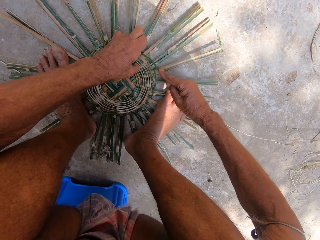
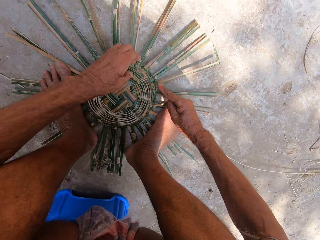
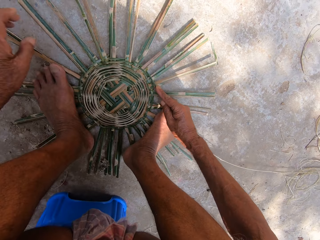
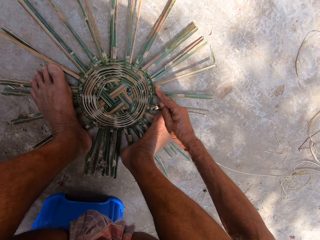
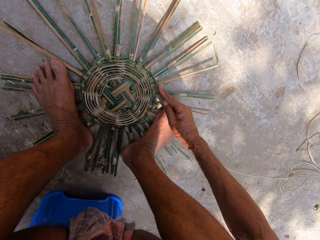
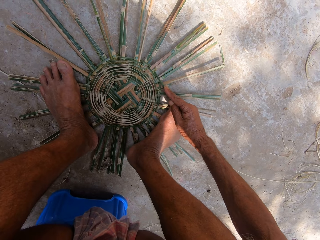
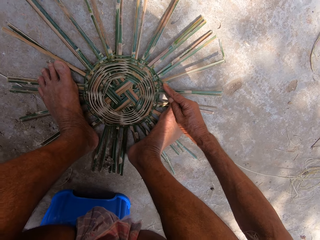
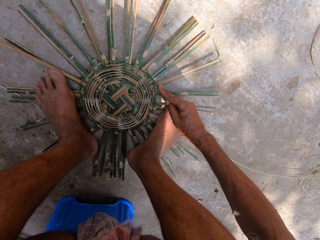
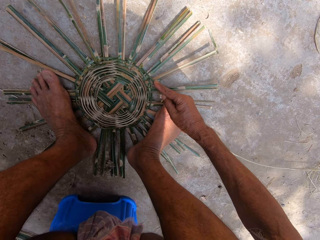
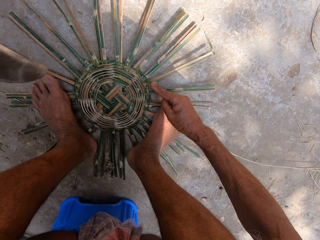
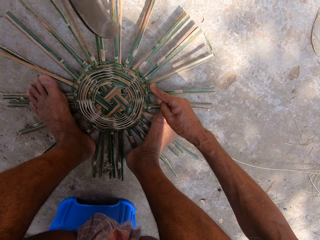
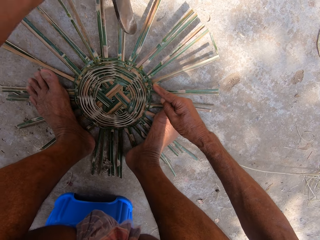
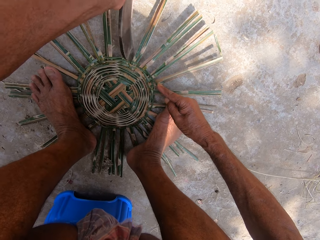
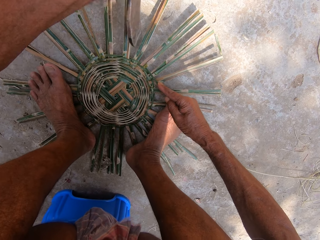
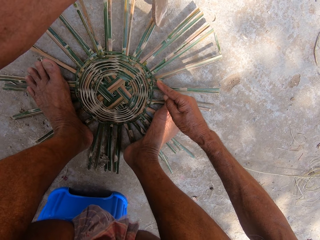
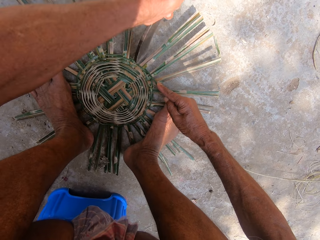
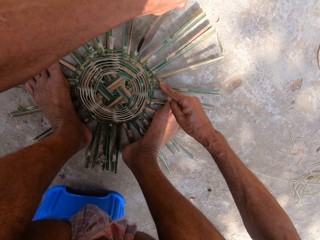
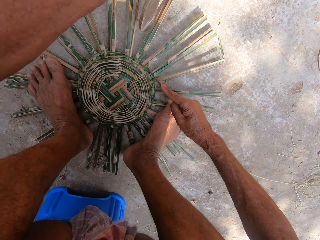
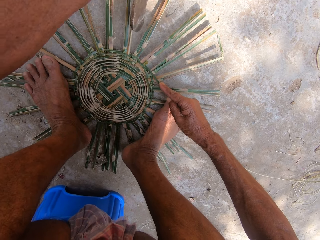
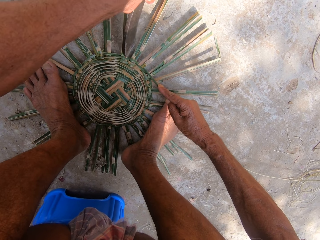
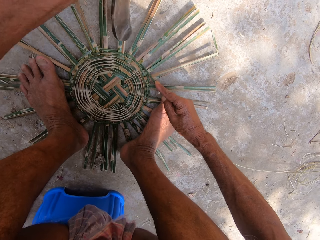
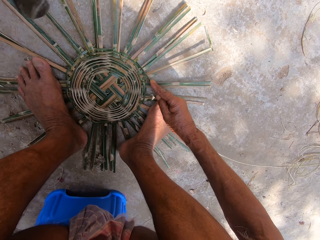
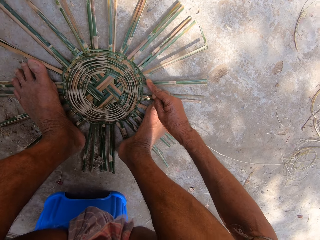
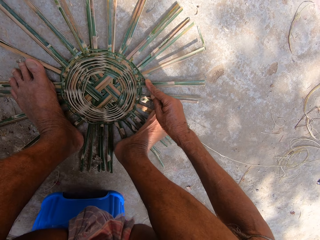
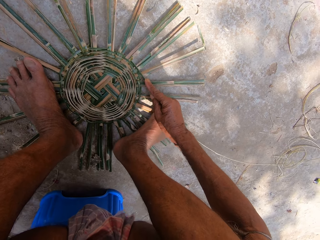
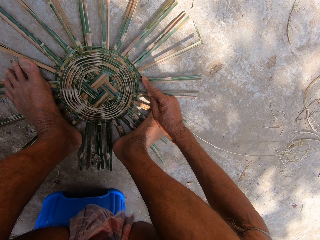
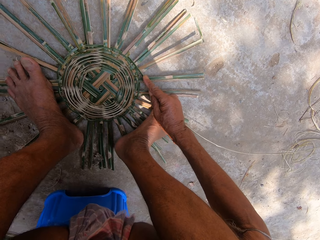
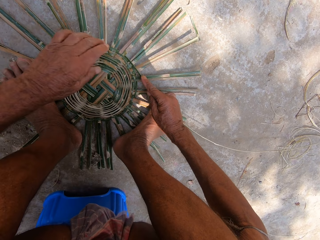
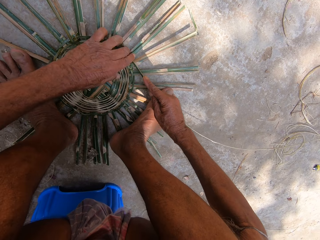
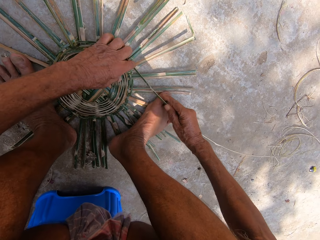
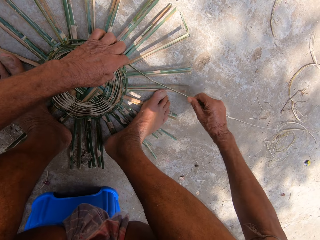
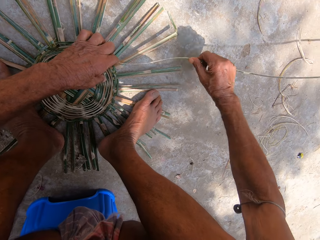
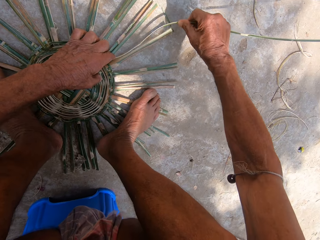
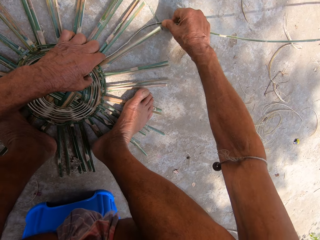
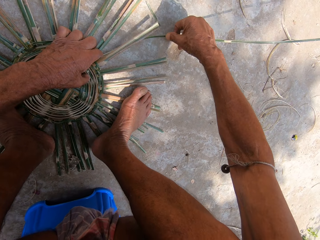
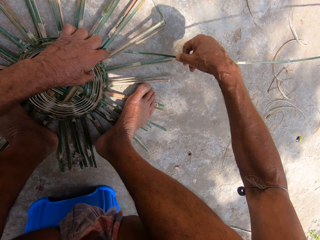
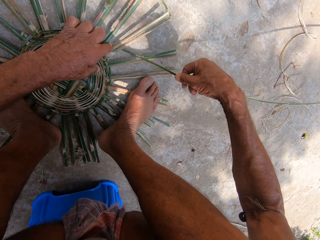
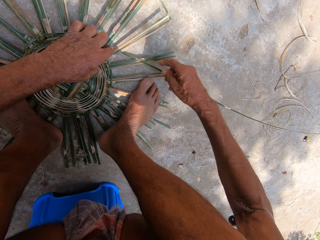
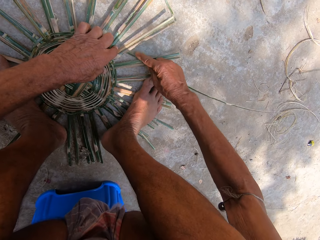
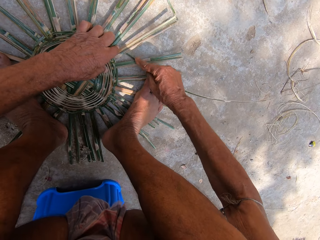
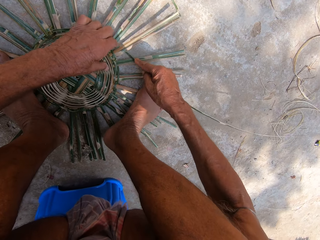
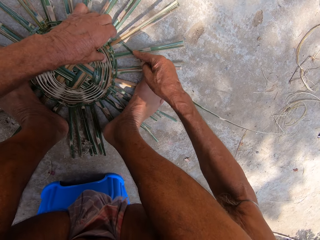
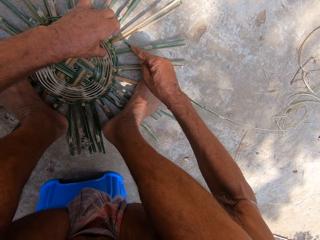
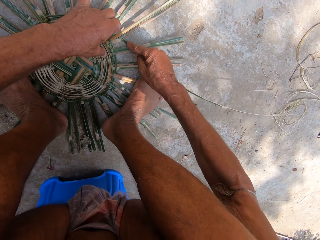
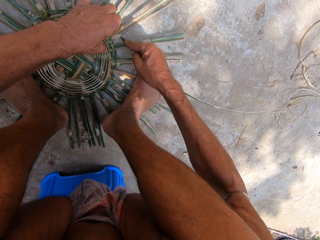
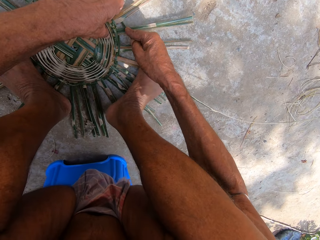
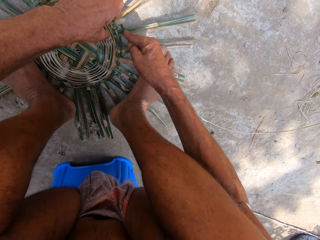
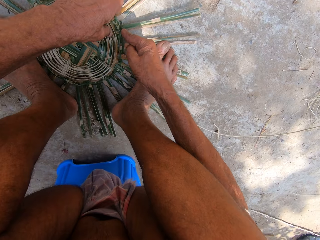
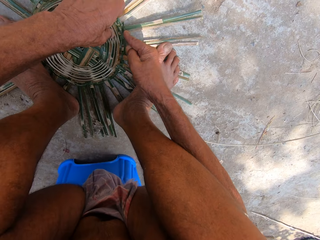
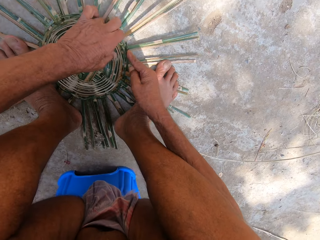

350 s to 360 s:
The camera wearer picks the sickle from the floor with his left hand. He hits the basket on the floor with the sickle in his left hand. He drops the sickle on the floor with his left hand. He weaves the basket with bamboo strips on the floor with both hands.

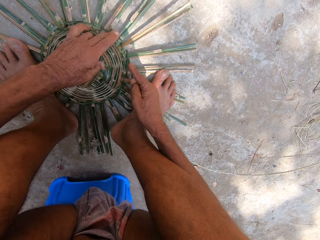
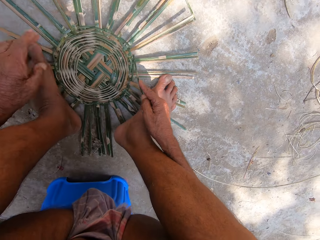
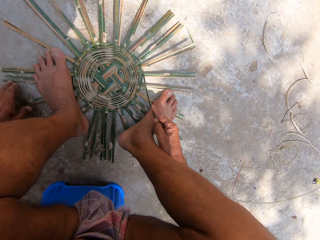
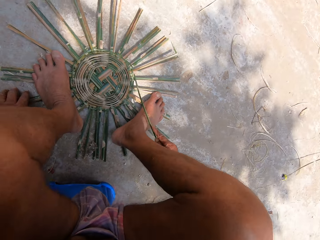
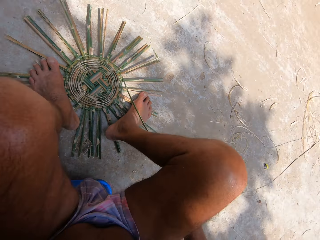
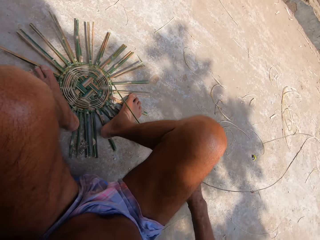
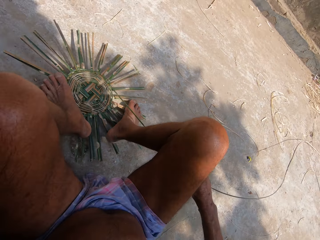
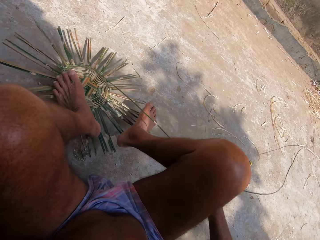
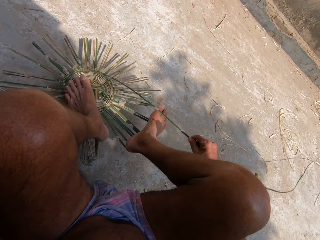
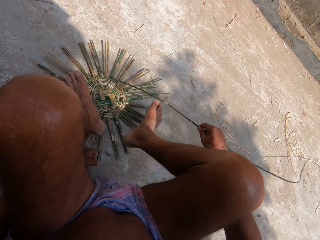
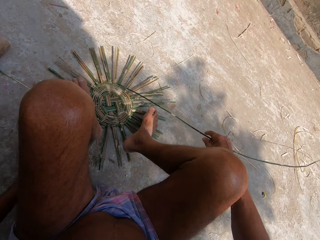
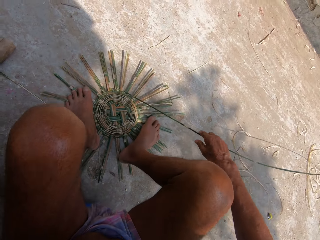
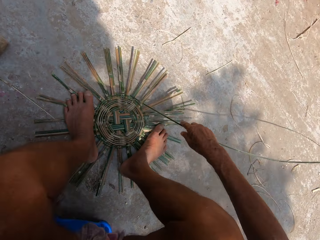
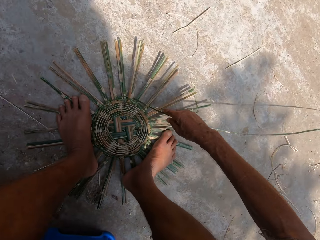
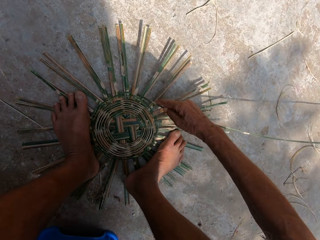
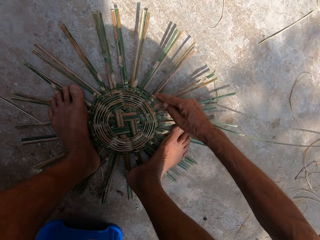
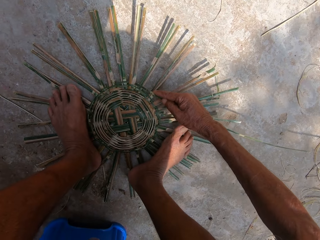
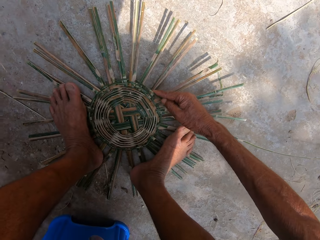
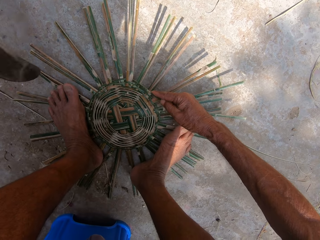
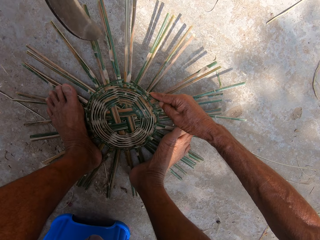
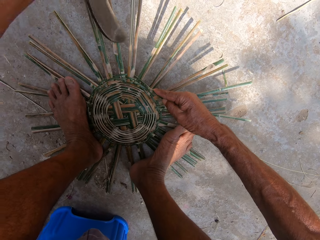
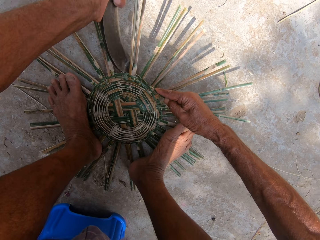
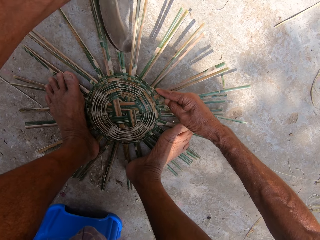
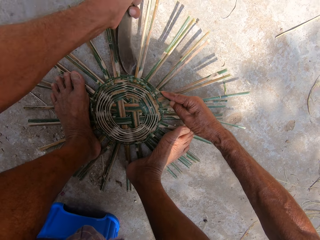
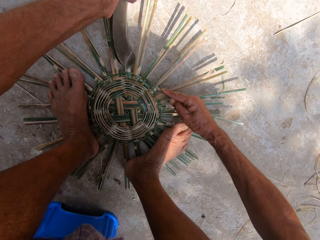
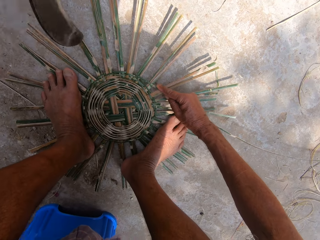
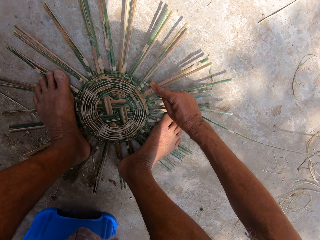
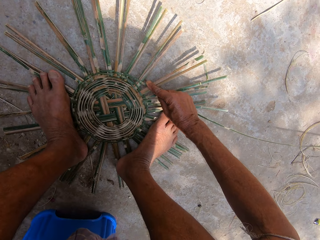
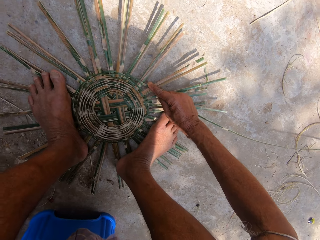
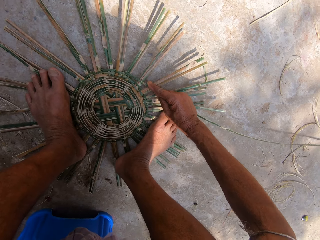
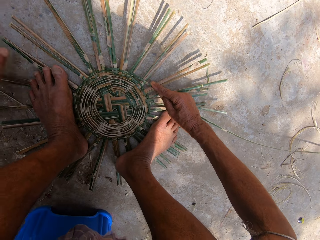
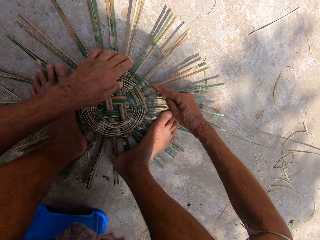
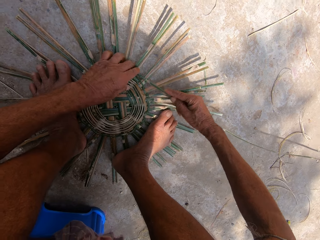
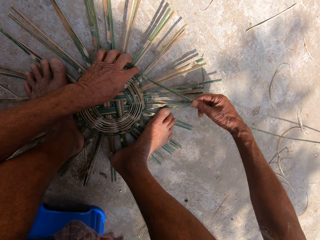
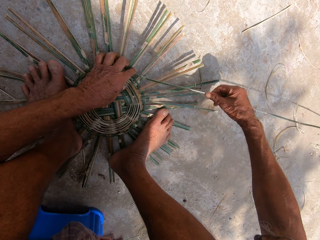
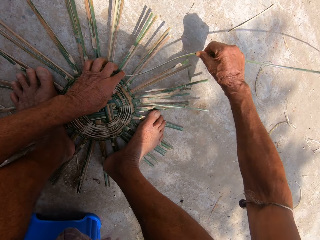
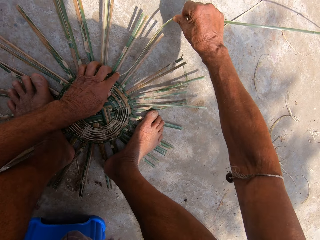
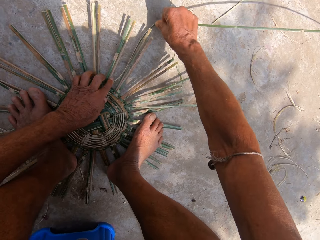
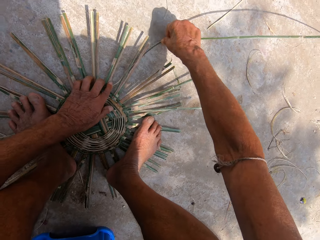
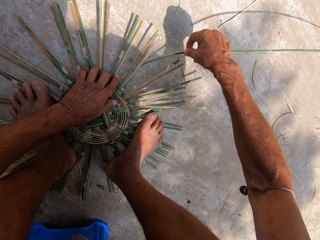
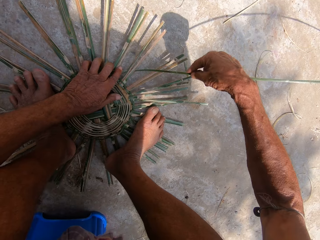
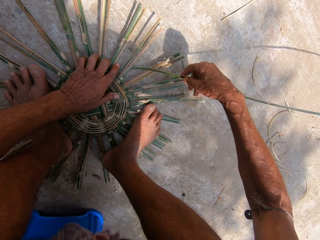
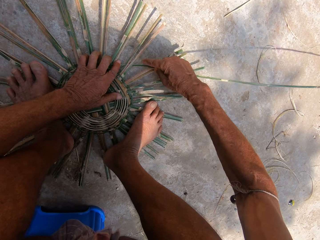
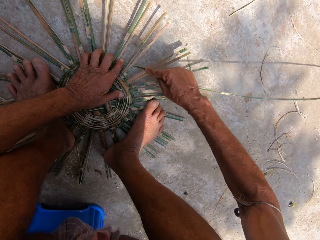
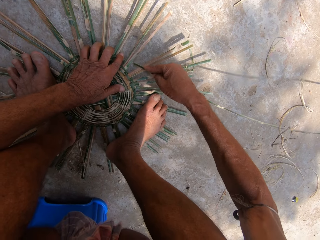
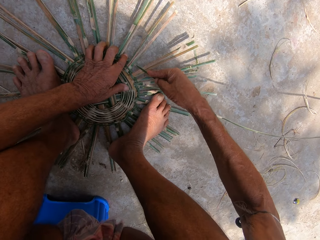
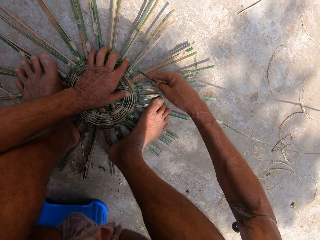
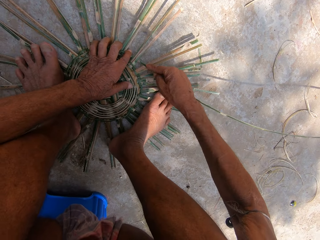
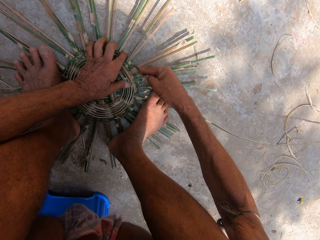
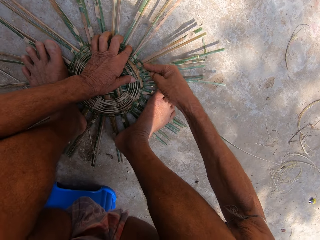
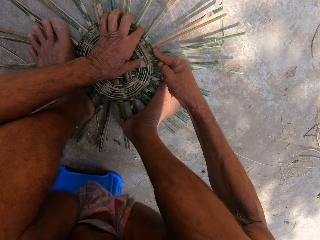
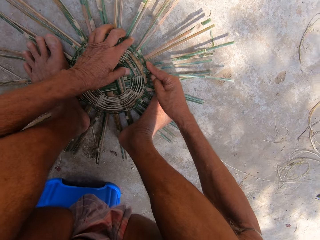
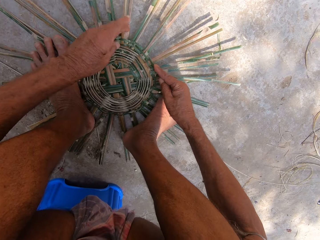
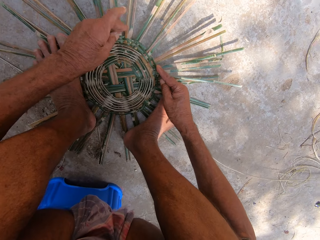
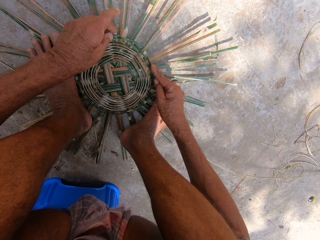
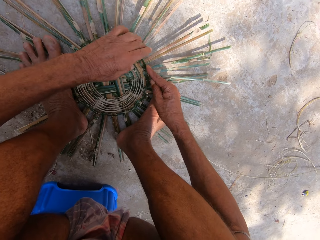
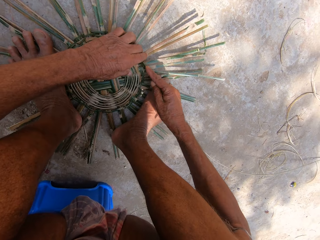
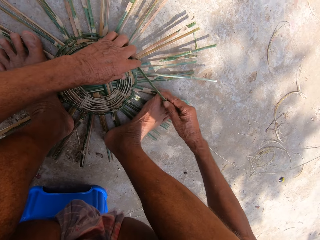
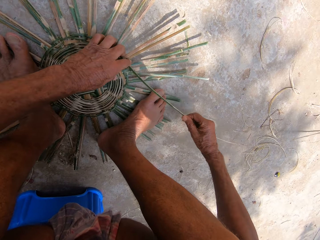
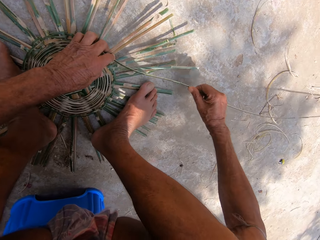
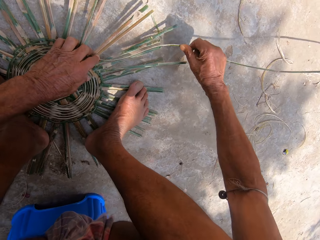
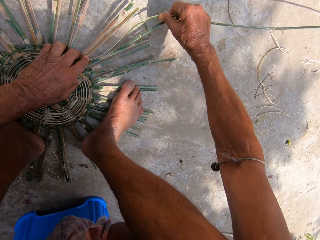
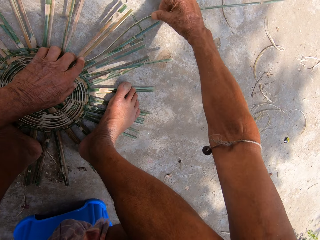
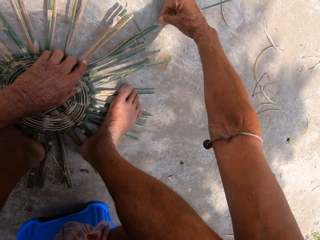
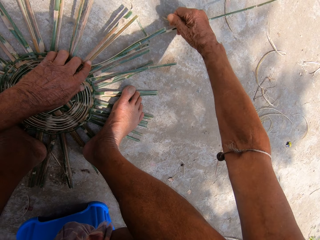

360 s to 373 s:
The camera wearer adjusts both legs on the basket on the floor. He adjusts the basket on the floor with his left hand. He picks the sickle from the floor with his left hand. He hits the basket on the floor with the sickle in his left hand. He drops the sickle on the floor with his left hand. He weaves the basket with bamboo strips on the floor with both hands.
